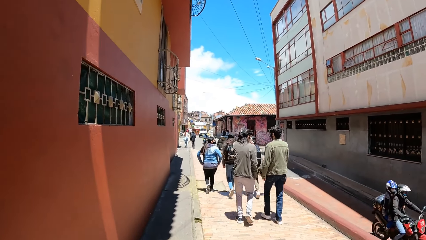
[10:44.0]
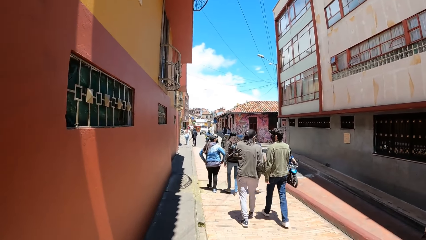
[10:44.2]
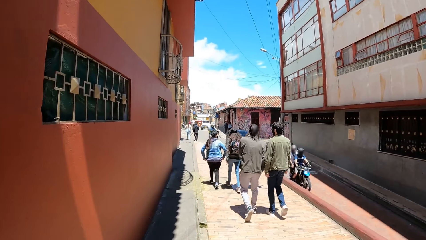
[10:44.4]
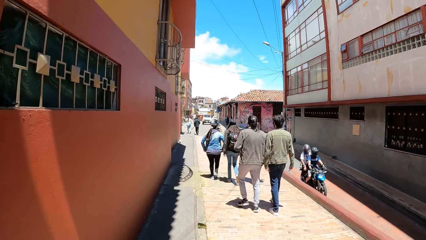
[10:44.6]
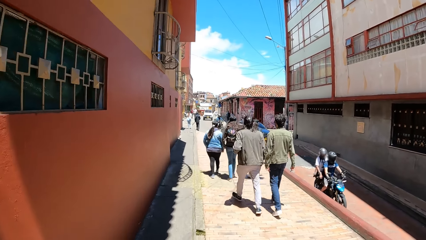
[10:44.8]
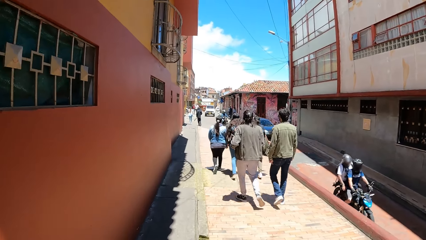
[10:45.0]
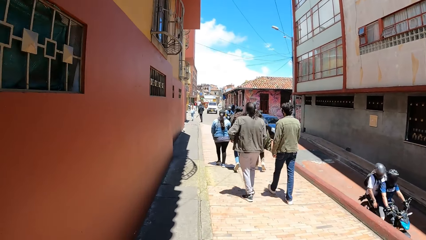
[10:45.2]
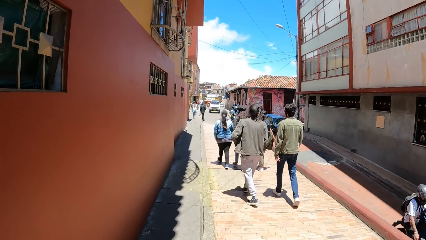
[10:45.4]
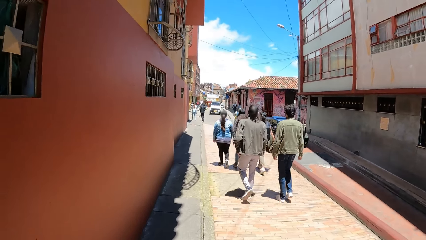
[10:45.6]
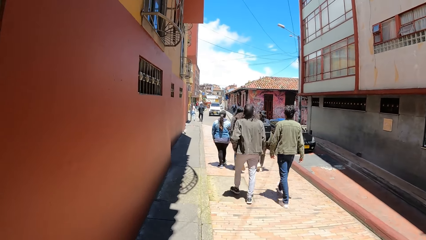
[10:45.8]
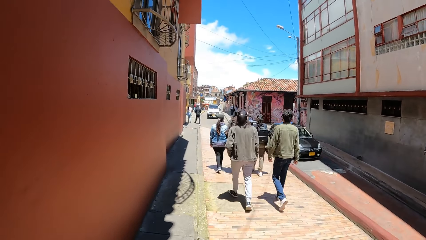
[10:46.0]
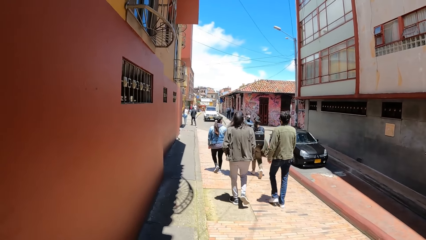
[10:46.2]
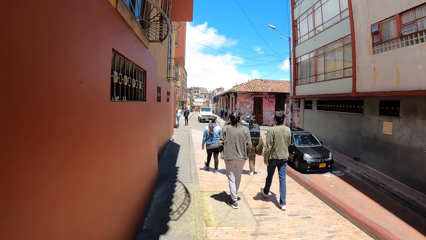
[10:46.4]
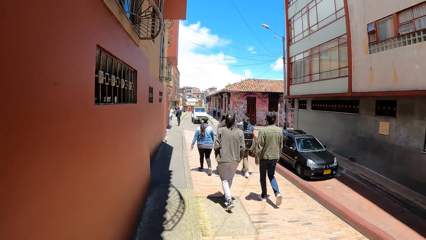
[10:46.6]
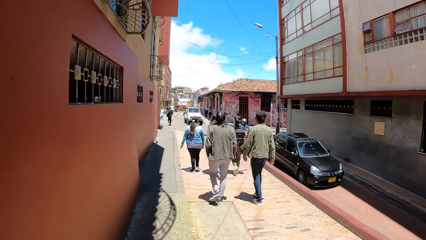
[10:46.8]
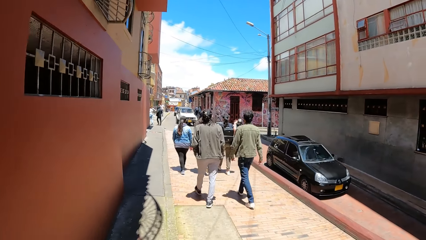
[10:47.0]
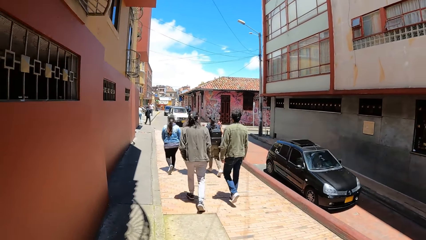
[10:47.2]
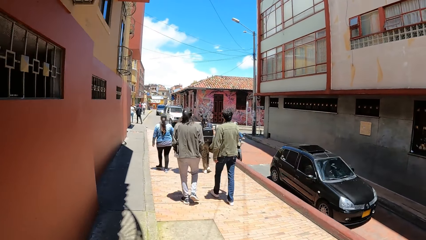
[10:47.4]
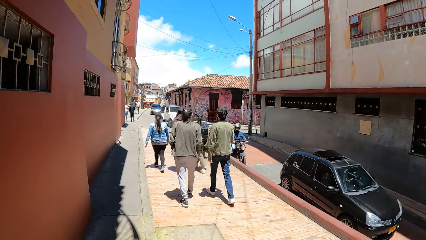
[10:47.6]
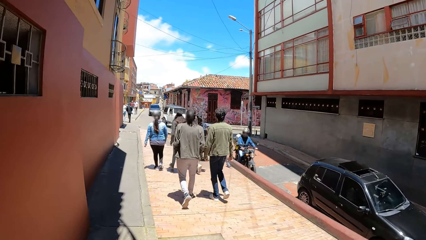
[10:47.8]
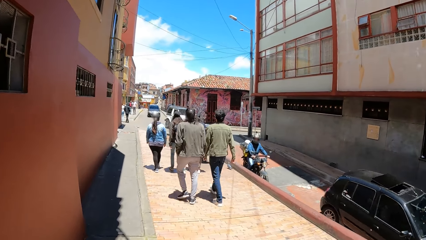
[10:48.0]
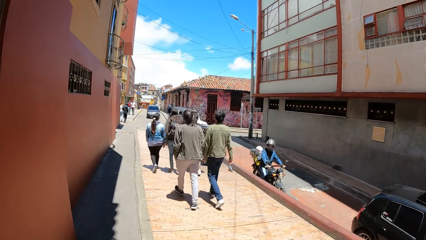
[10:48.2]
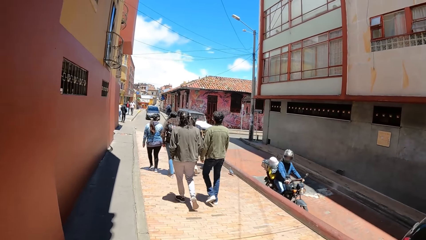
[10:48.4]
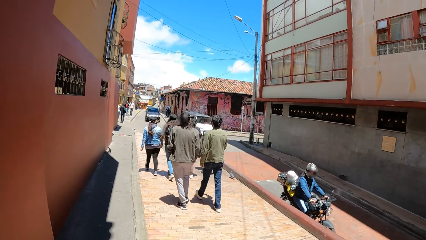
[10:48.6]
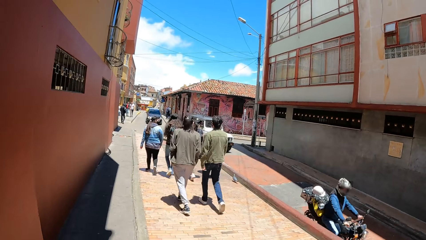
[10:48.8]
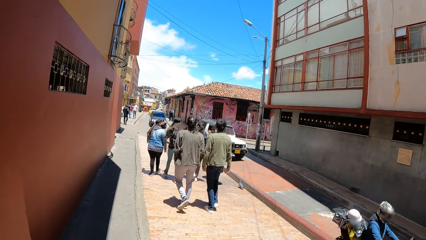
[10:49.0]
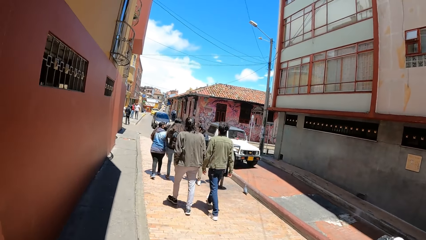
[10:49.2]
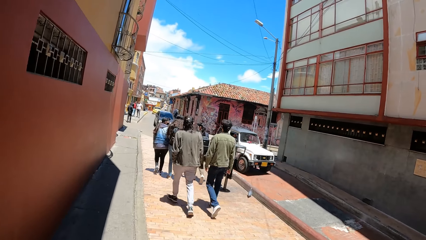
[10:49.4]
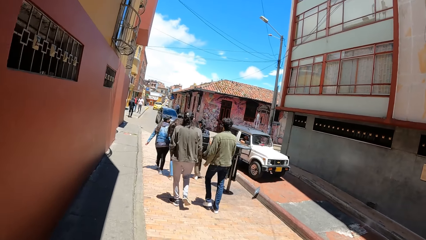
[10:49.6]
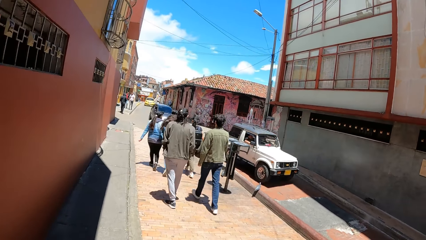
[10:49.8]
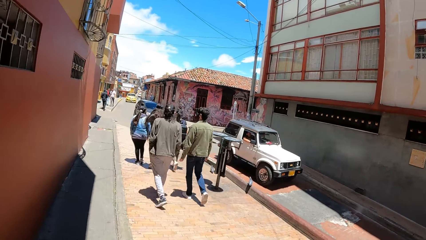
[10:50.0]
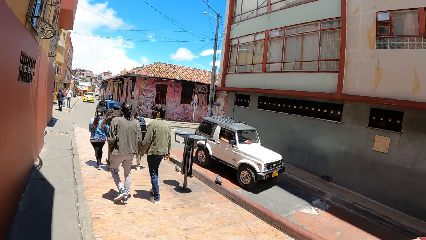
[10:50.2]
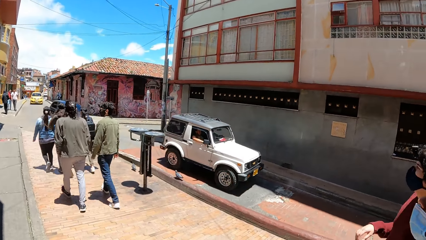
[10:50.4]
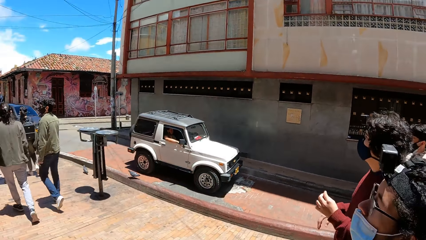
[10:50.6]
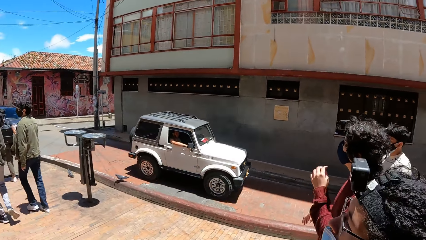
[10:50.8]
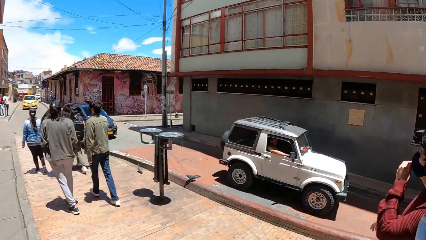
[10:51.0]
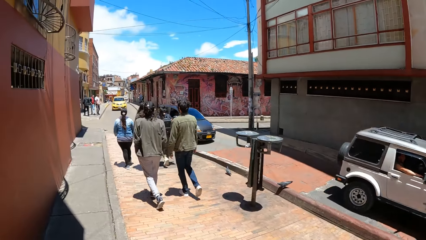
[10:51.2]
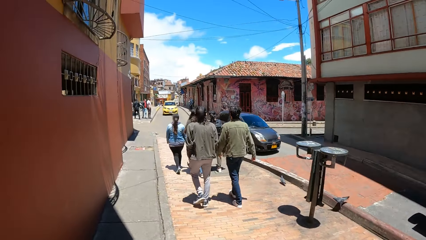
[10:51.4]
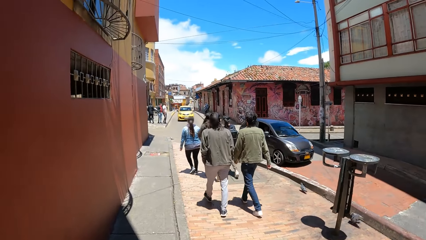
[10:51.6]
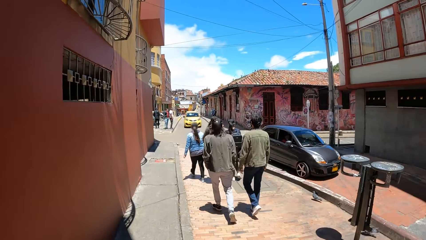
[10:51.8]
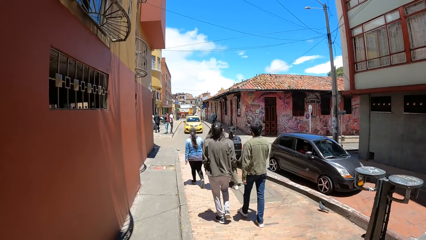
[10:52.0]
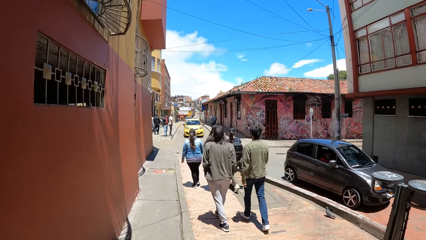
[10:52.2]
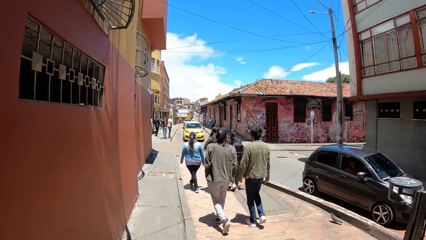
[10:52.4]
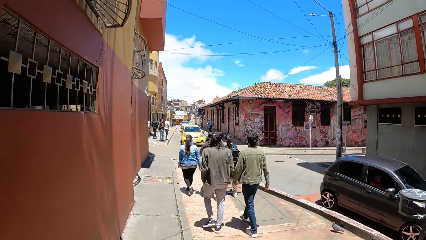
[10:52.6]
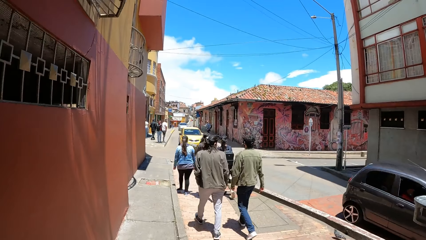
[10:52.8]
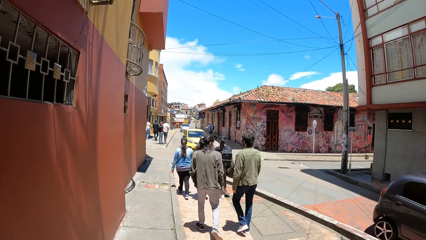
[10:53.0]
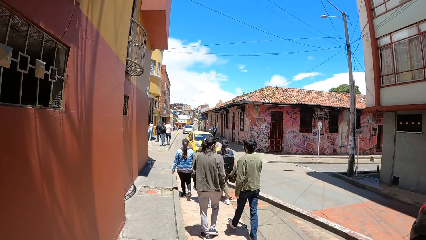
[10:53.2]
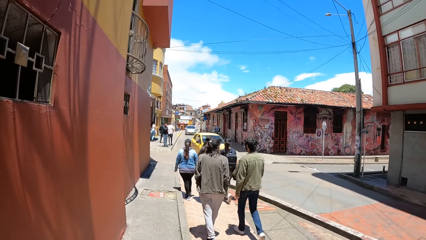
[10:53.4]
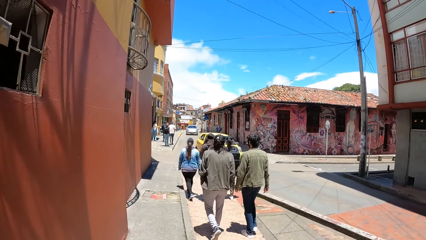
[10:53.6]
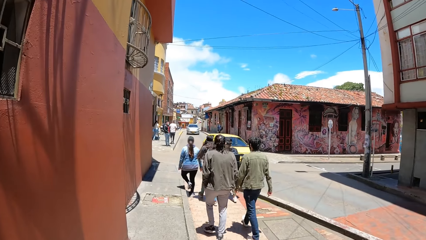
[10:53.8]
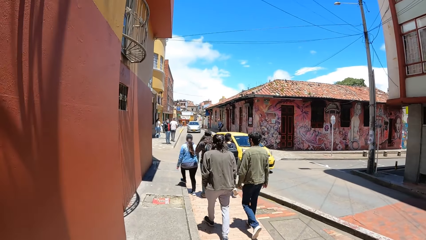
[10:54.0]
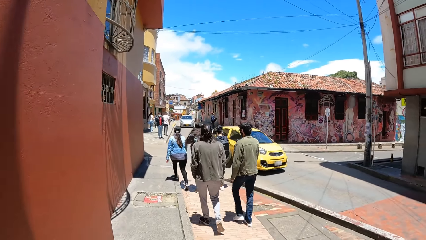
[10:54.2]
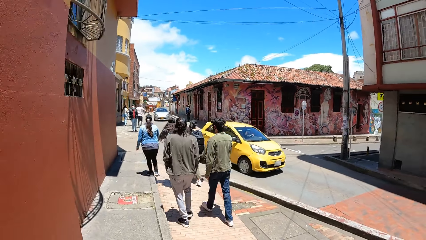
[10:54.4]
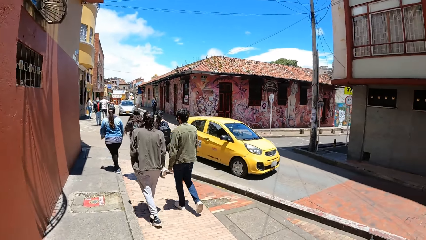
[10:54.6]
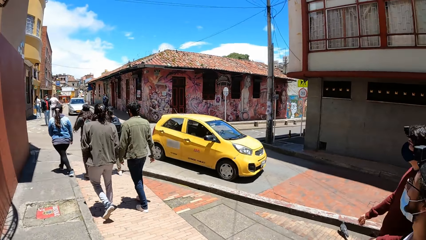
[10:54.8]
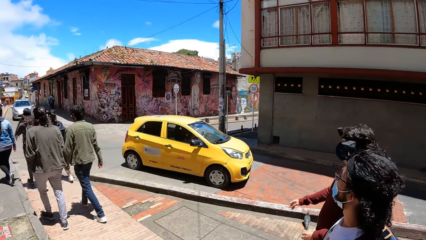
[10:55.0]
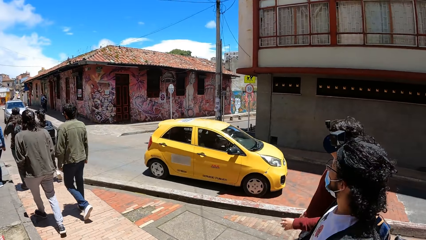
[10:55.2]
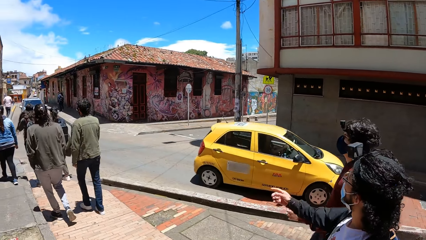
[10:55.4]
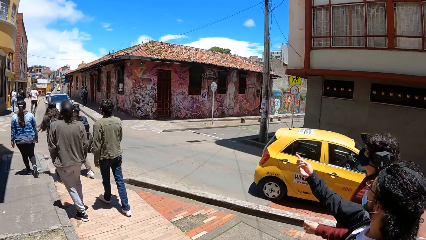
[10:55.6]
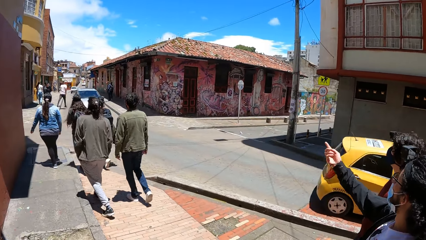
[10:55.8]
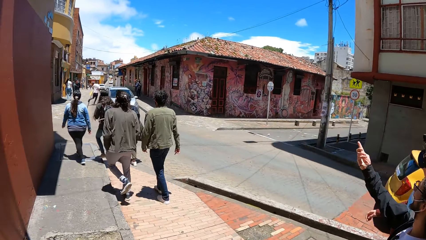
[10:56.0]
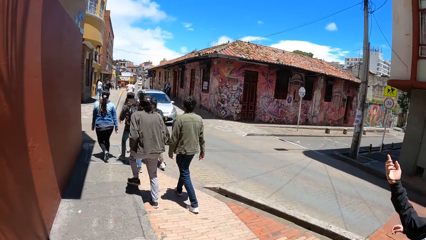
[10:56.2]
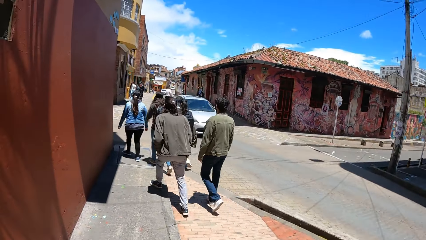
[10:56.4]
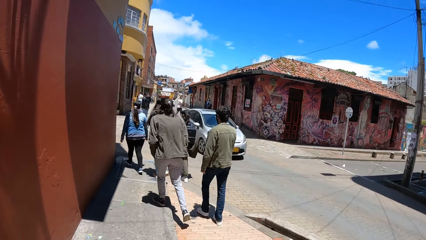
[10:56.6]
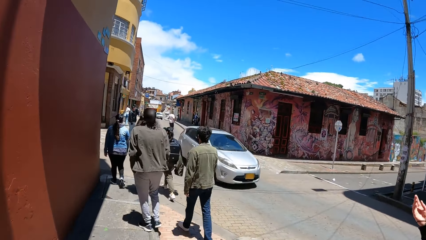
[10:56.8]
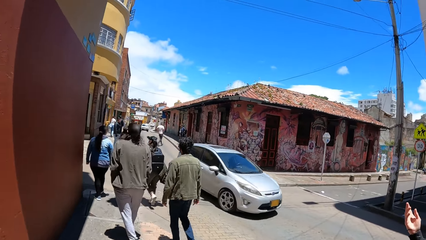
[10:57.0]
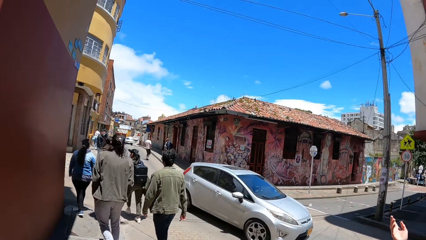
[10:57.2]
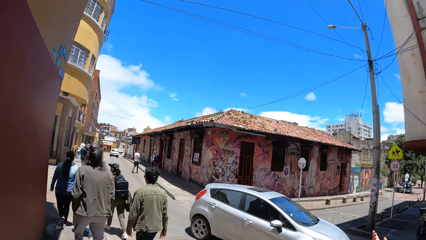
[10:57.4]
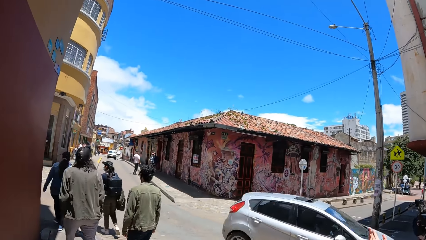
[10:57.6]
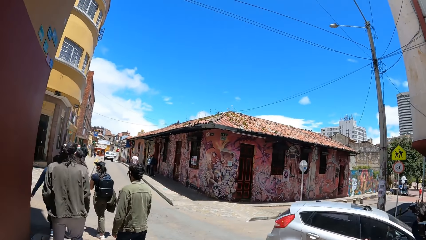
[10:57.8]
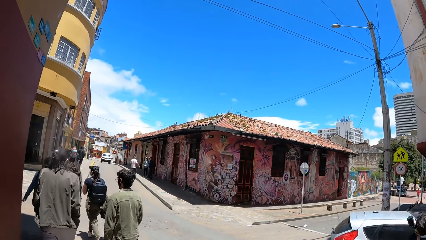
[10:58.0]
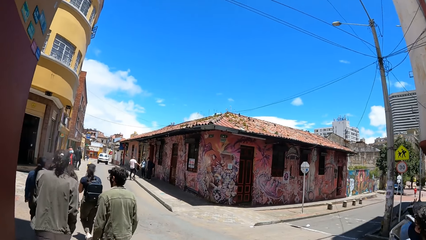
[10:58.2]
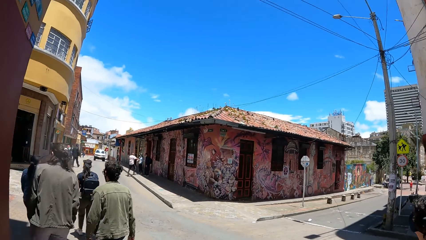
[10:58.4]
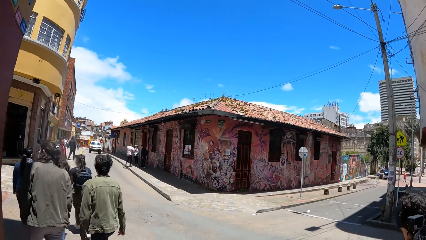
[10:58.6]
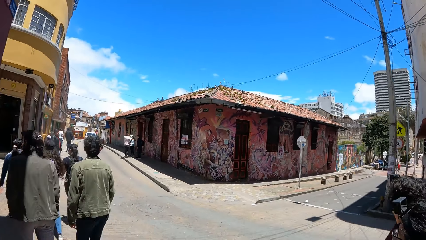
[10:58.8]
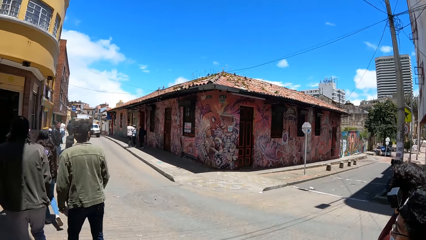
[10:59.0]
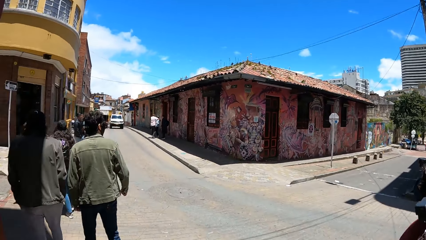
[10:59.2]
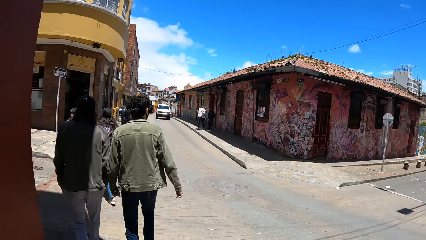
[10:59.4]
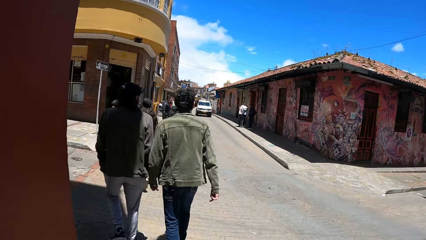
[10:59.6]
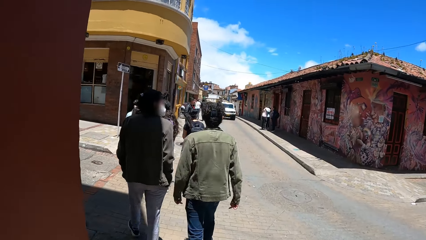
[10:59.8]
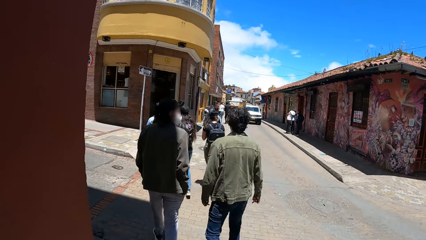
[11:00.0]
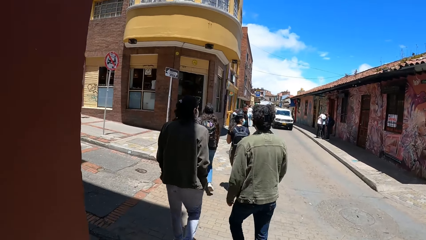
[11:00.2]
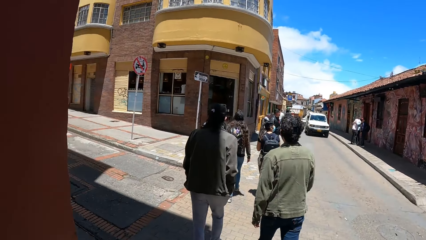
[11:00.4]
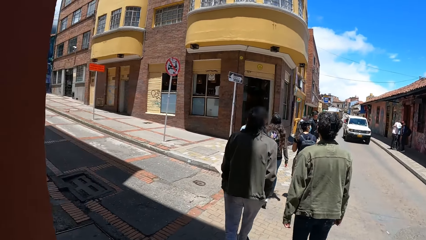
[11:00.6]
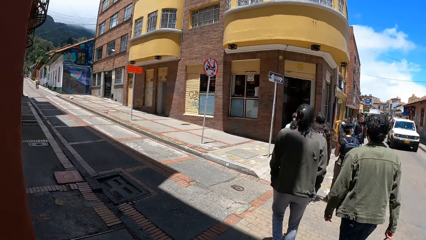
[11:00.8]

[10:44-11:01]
A motorcycle rides past the camera wearer. A motorcycle rides past again. A black car drives past the camera wearer. A motorcycle rides past the camera wearer. A white jeep drives past the camera wearer. A man touches the face mask on his face with his left hand. A black car drives past the camera wearer. A yellow car drives past the camera wearer. The camera wearer looks around. Another man points his right hand. The camera wearer walks on the sidewalk of the road. A white car drives past the camera wearer.
